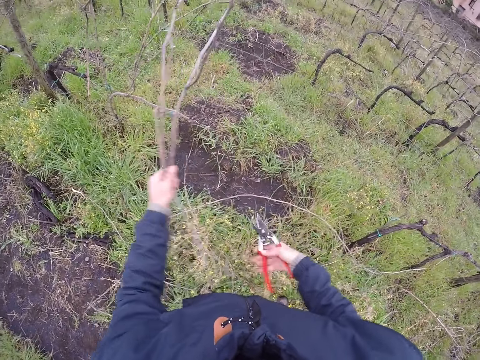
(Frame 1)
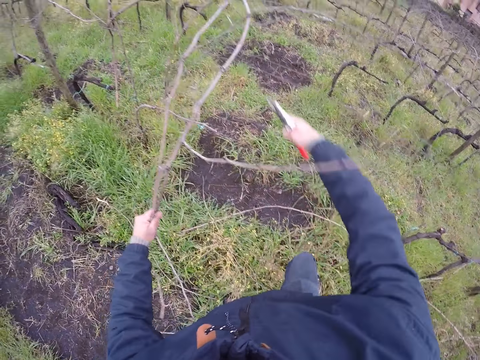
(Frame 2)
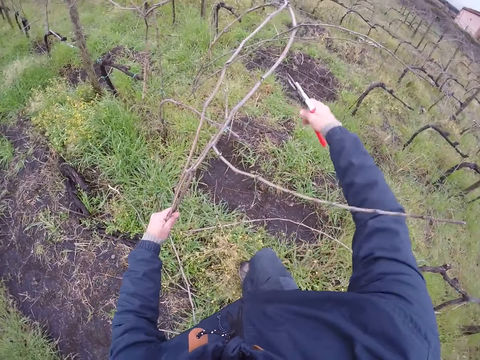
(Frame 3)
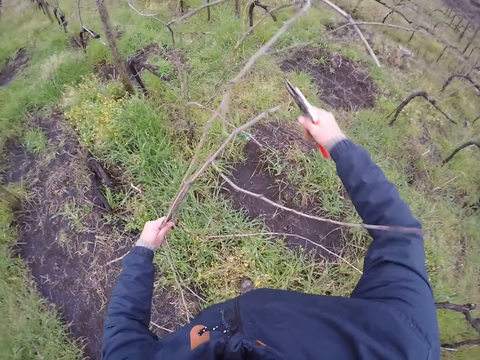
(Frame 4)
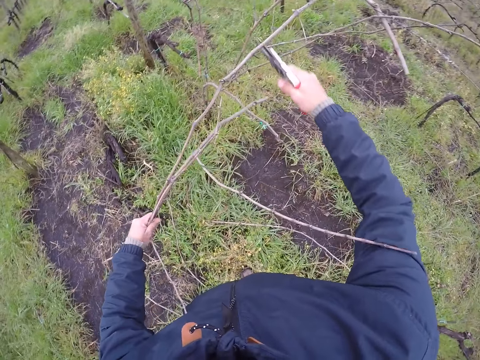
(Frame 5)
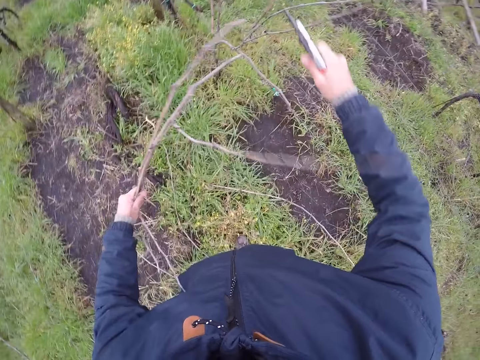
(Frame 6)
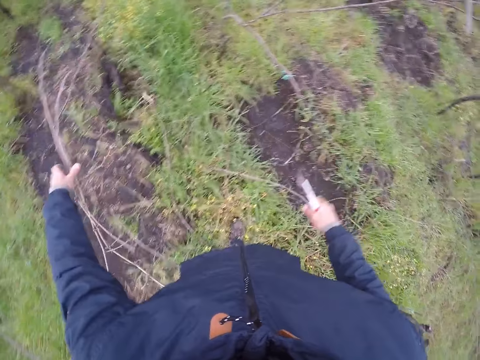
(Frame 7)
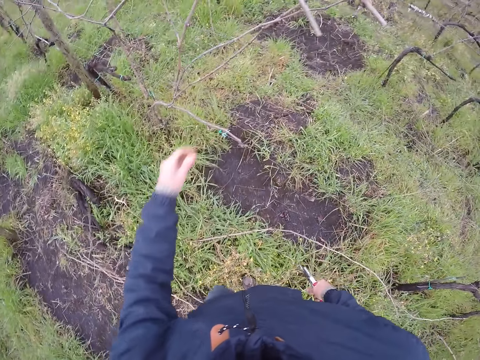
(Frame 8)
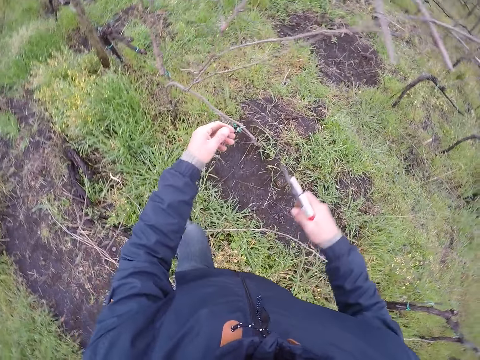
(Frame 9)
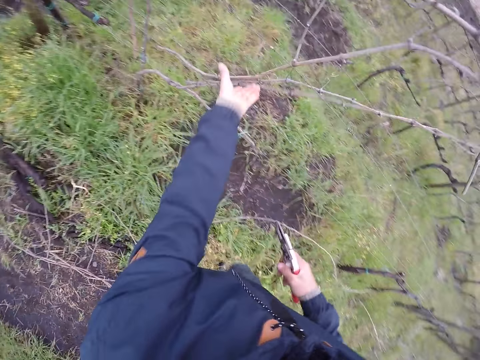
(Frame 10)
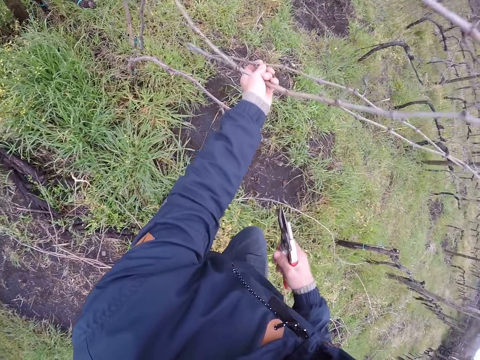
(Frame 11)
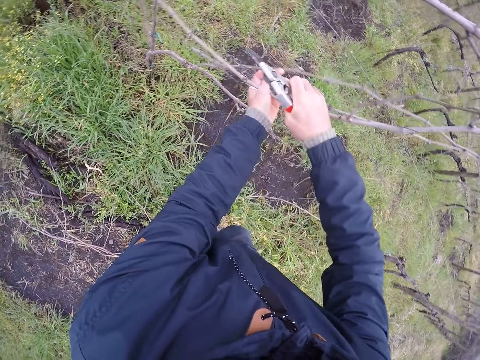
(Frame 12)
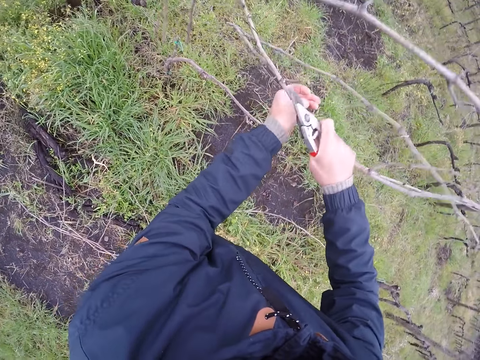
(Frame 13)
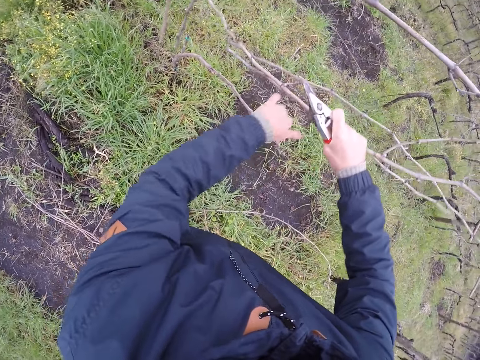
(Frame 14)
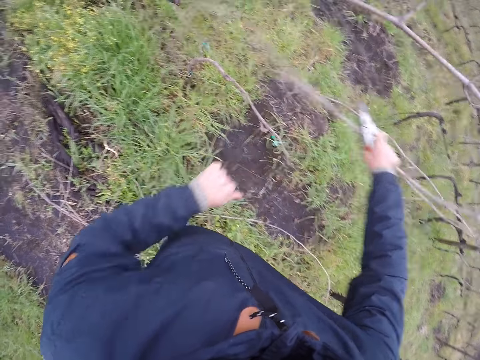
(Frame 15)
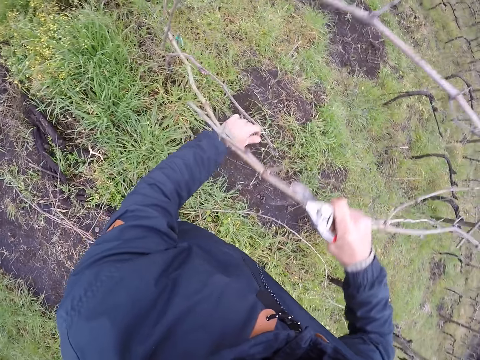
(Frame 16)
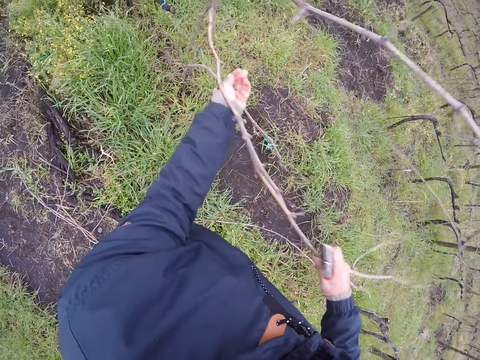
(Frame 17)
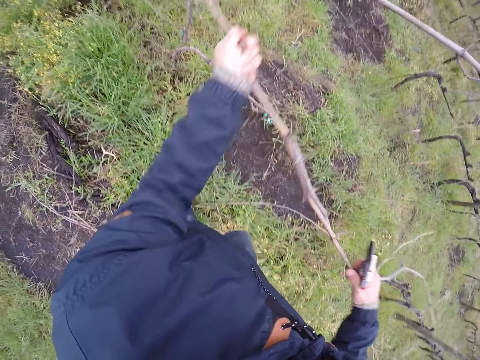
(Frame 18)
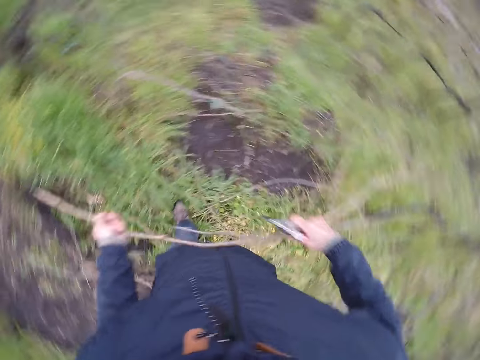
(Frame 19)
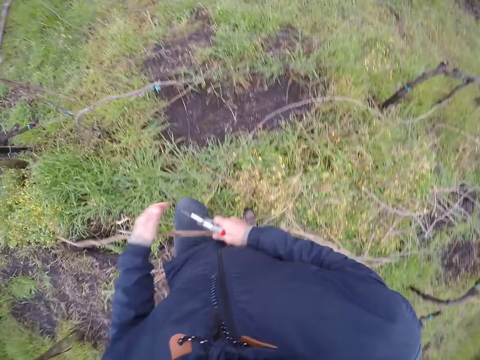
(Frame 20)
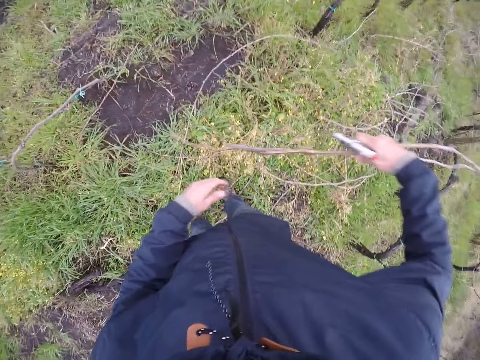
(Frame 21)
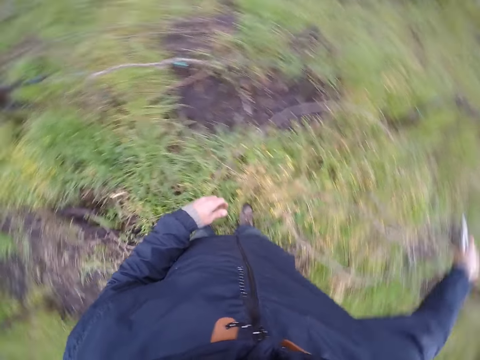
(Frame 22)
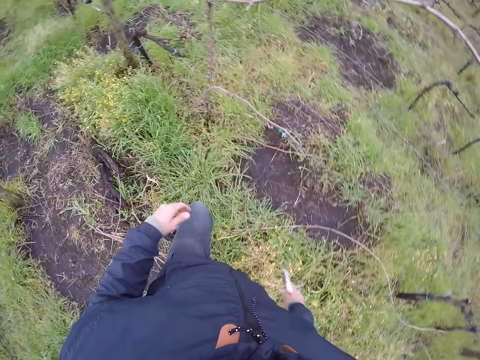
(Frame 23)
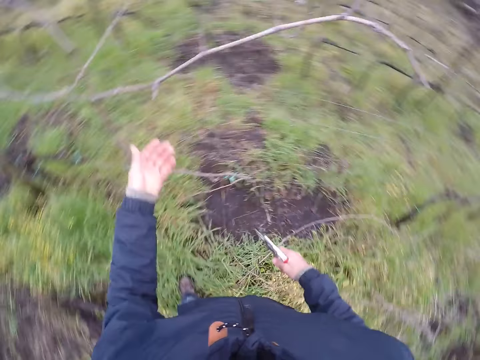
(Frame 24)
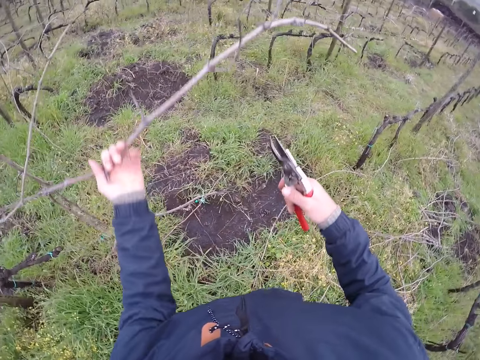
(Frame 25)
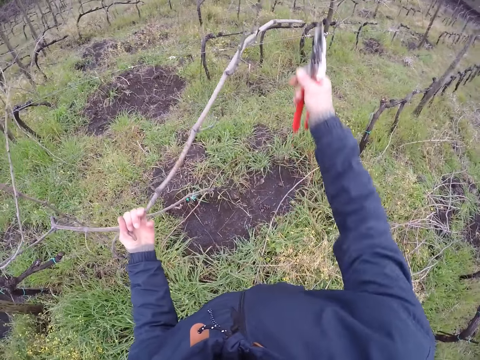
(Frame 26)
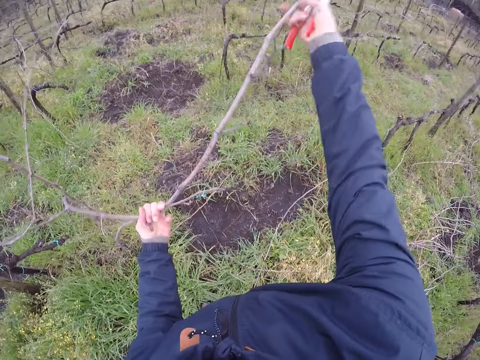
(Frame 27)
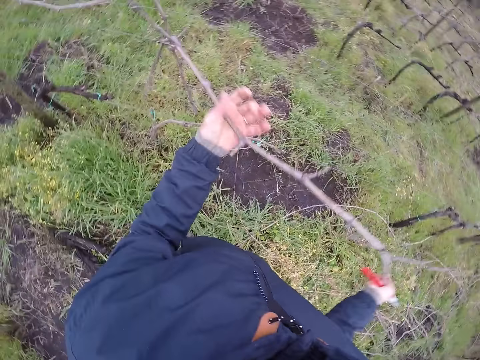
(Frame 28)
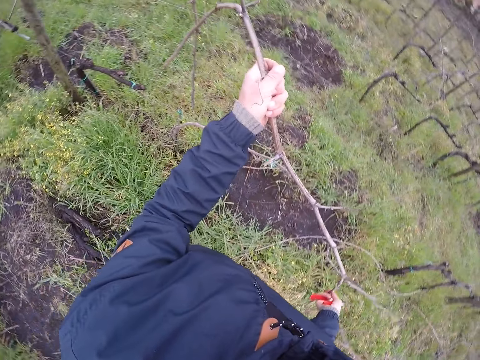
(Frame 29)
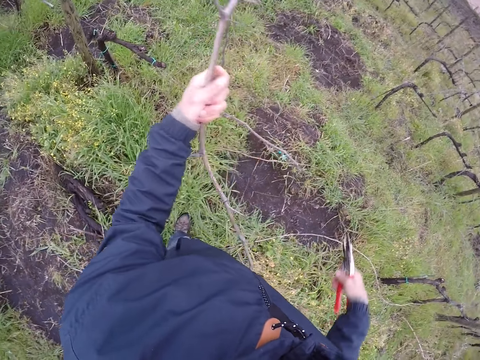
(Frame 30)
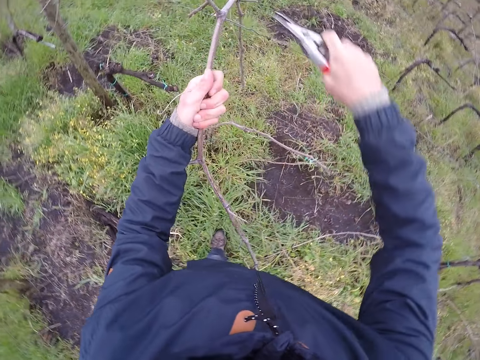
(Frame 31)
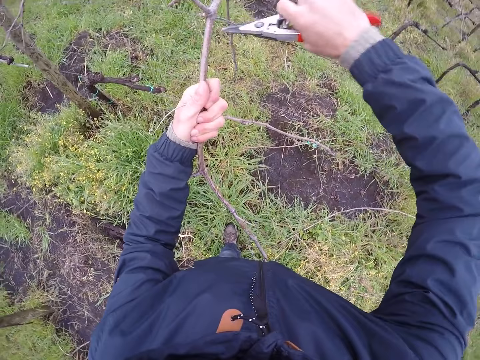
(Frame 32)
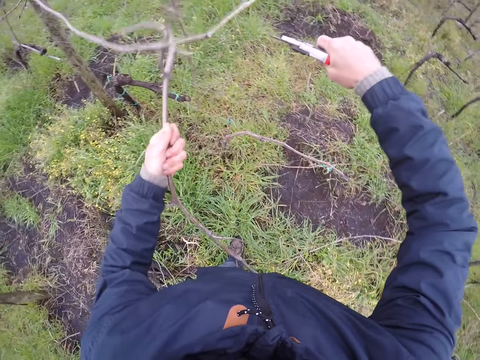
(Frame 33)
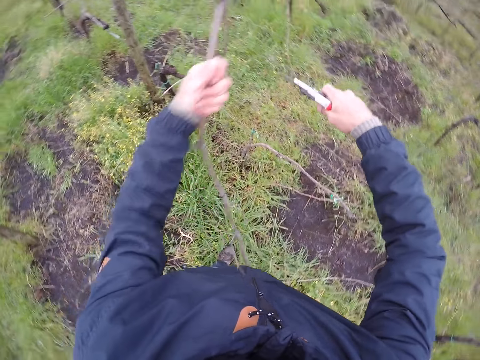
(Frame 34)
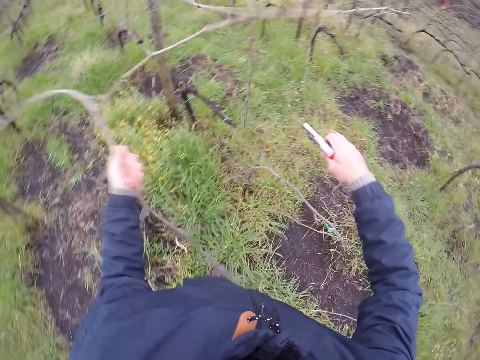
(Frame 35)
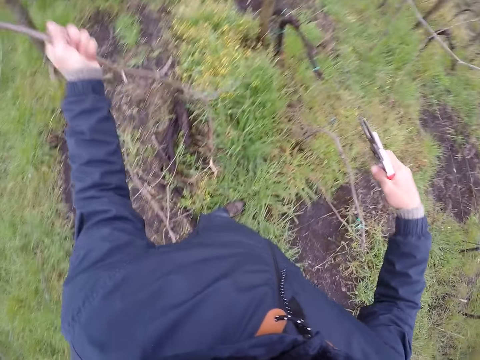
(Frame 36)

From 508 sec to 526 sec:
The camera wearer clips the branch with the pliers or pruning shears in his right hand. He drops the branch on the ground with his left hand. He holds a branch with his left hand. He touches branches on the fence. He holds the branch with both hands. He detaches branches from the fence. He drops the branch on the ground with his right hand. He holds a branch with his left hand. He picks the branch from the fence. He holds the branch with both hands. He clips the branch with the pliers in his right hand.

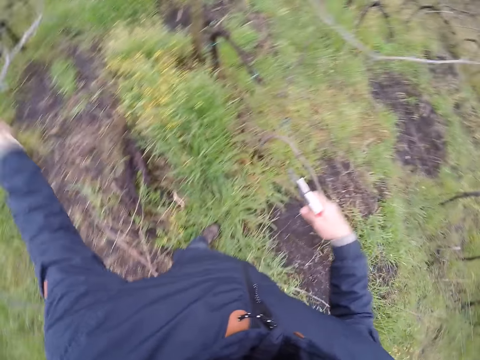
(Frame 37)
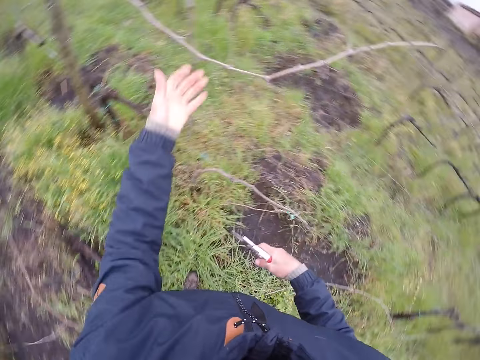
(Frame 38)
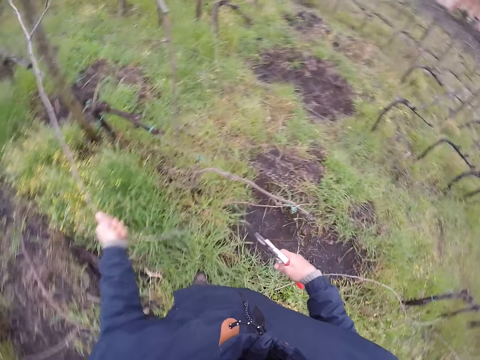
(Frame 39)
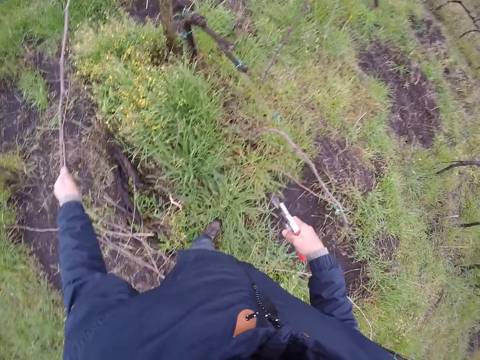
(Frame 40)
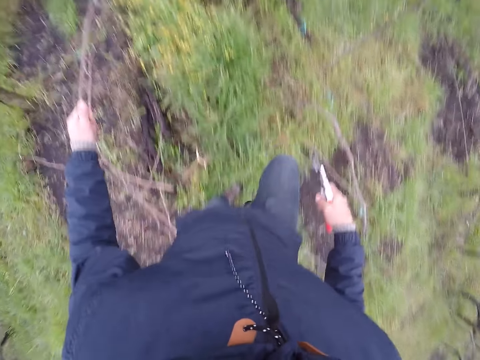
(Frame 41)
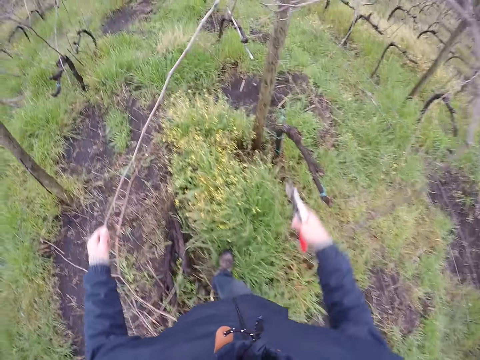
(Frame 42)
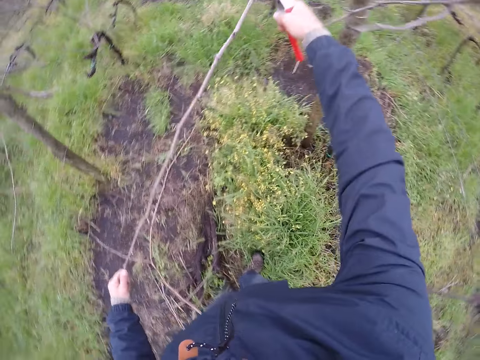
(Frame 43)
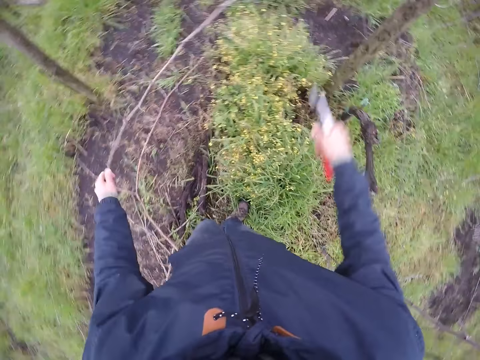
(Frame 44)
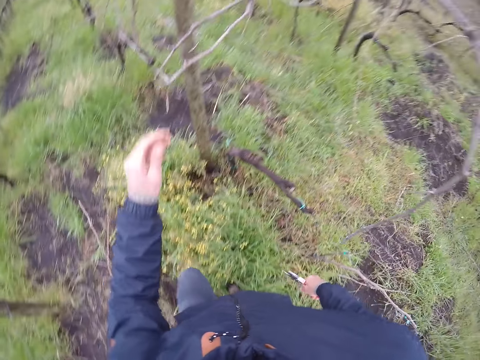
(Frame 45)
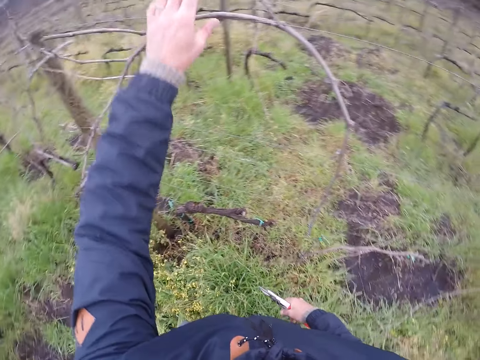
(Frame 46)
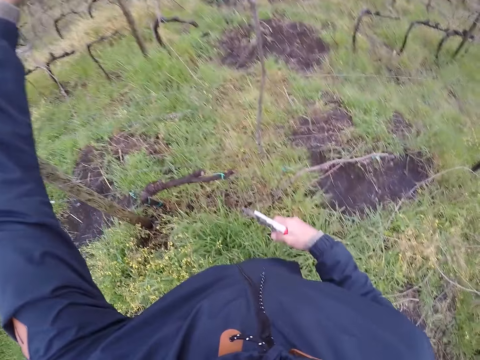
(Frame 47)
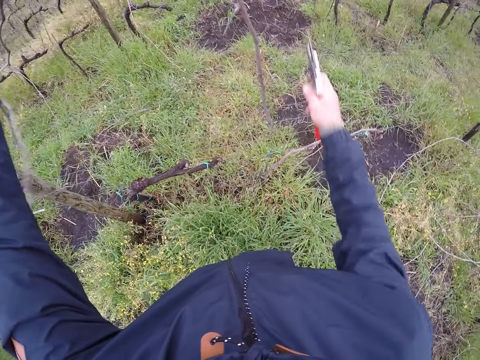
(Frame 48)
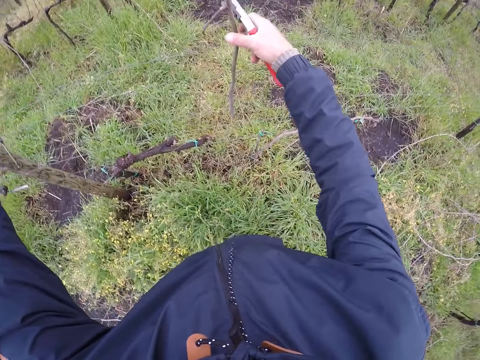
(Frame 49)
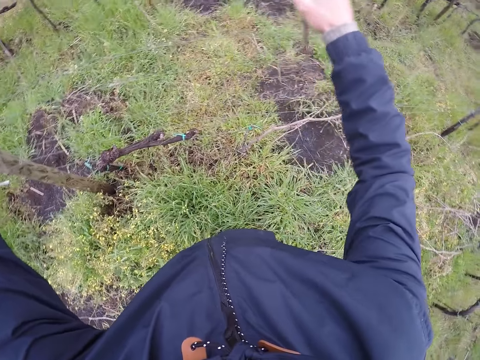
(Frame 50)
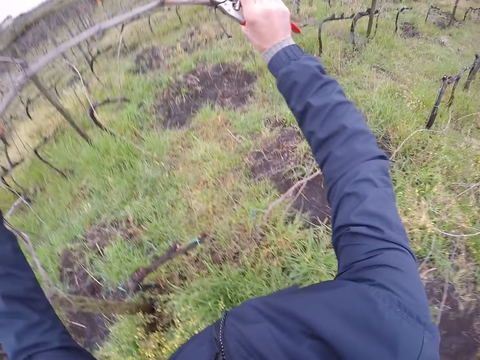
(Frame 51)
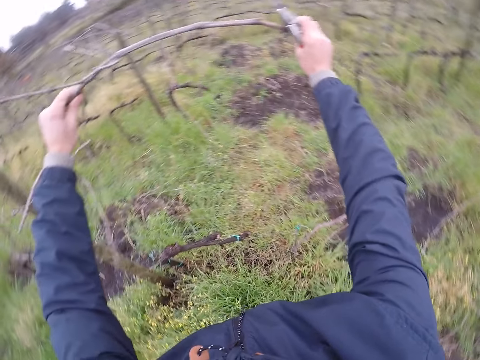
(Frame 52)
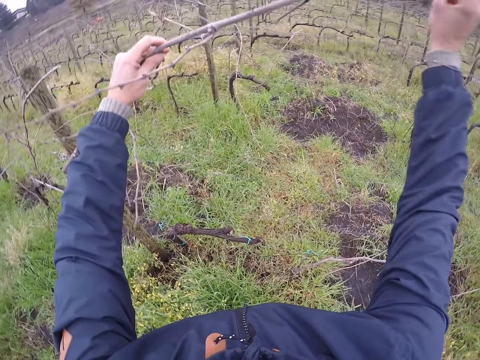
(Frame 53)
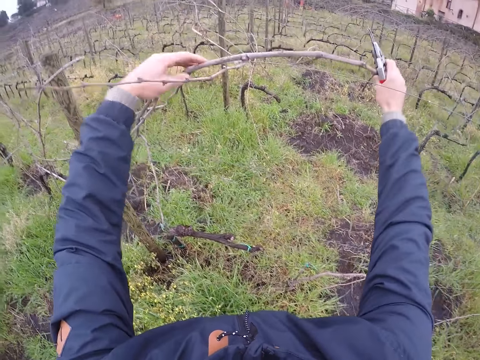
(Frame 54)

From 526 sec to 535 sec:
The camera wearer drops the branch on the ground with his left hand. He holds a branch with his left hand. He picks the branch from the fence. He clips the branch with the pliers or pruning shears in his right hand. He drops the branch on the ground with his left hand. He holds a branch with his left hand. He picks the branch from the fence. He holds the branch with both hands.
